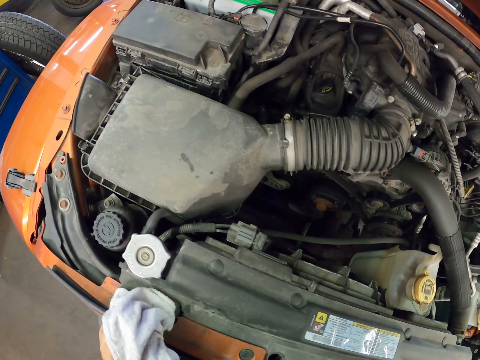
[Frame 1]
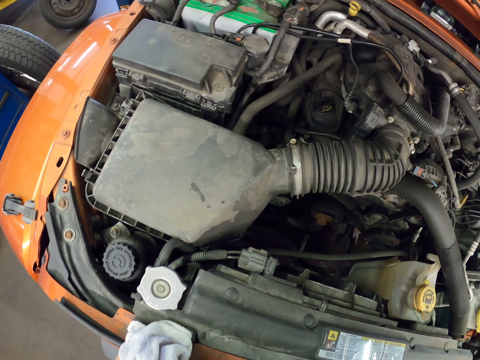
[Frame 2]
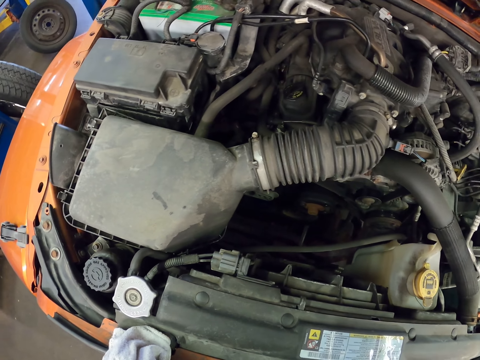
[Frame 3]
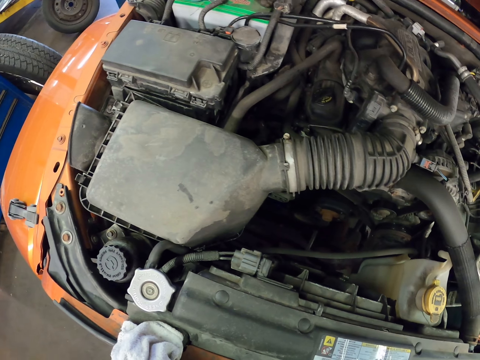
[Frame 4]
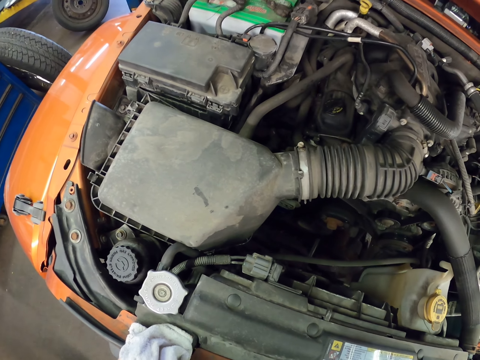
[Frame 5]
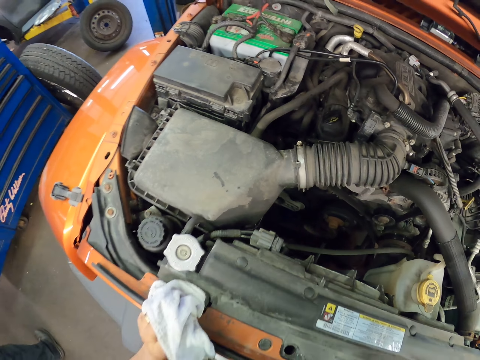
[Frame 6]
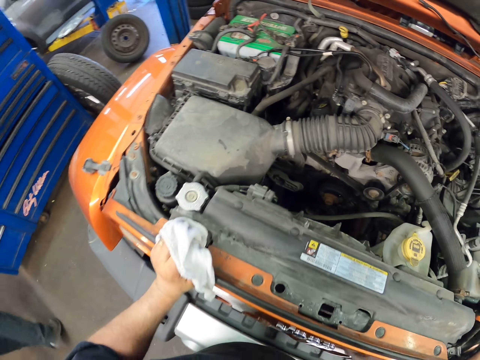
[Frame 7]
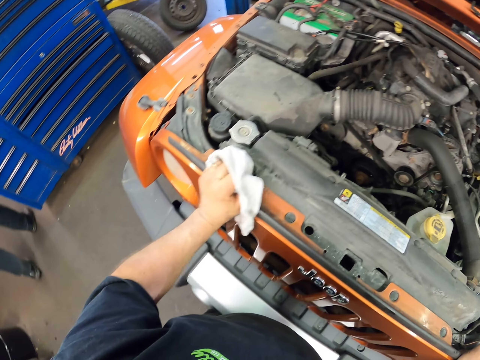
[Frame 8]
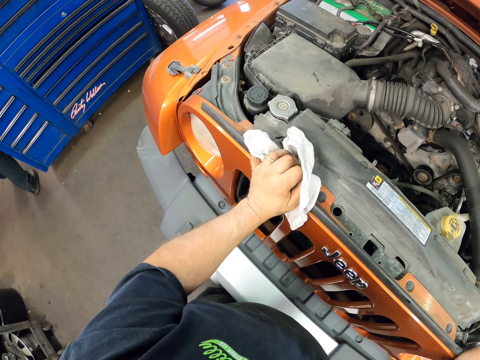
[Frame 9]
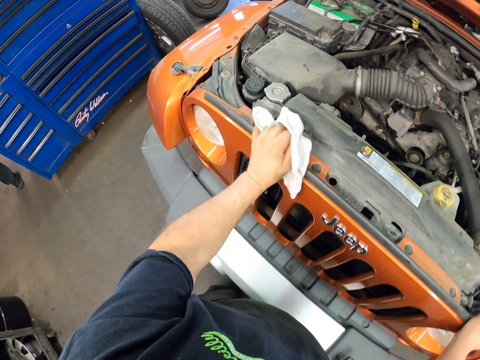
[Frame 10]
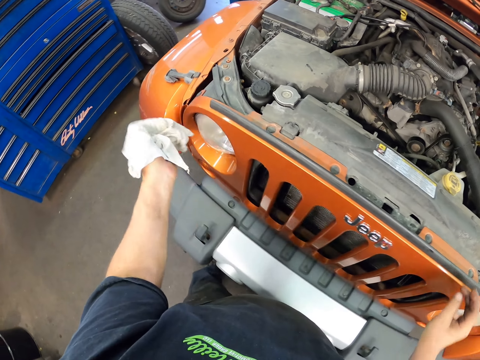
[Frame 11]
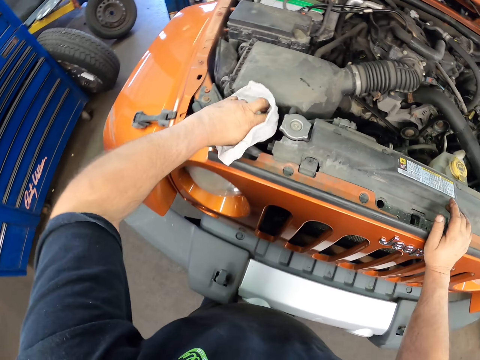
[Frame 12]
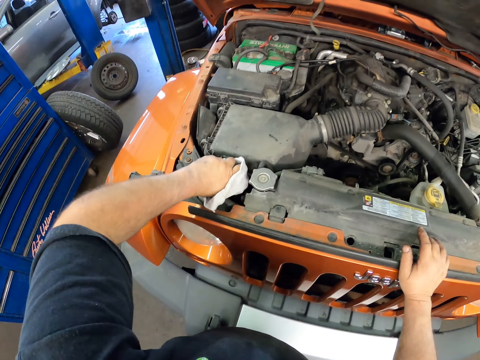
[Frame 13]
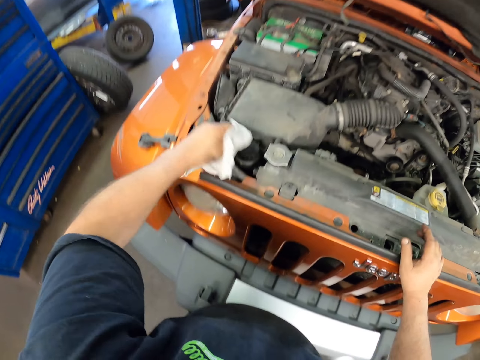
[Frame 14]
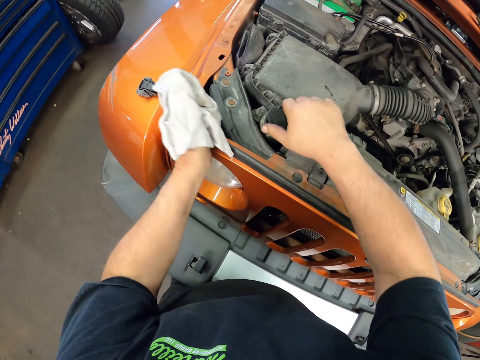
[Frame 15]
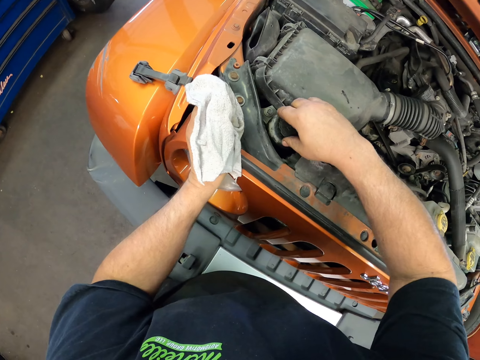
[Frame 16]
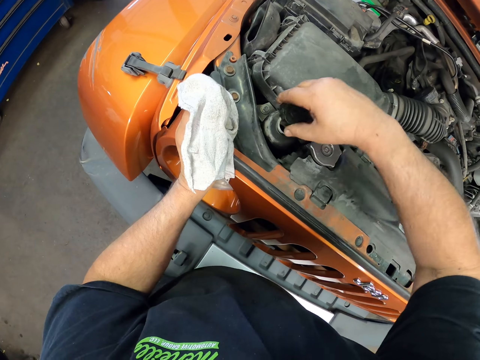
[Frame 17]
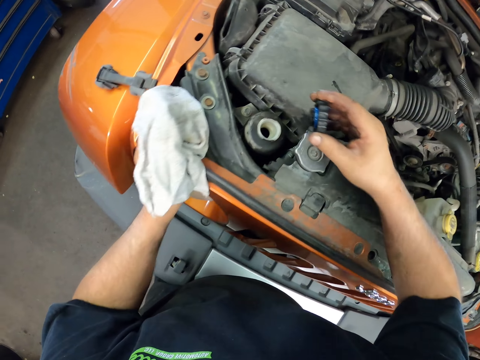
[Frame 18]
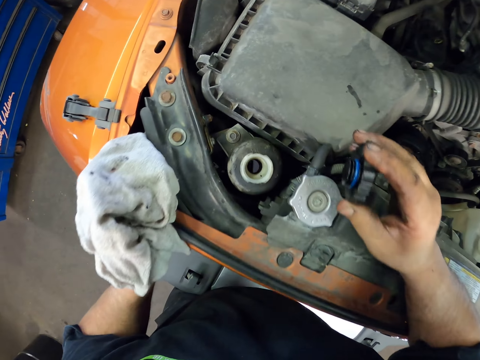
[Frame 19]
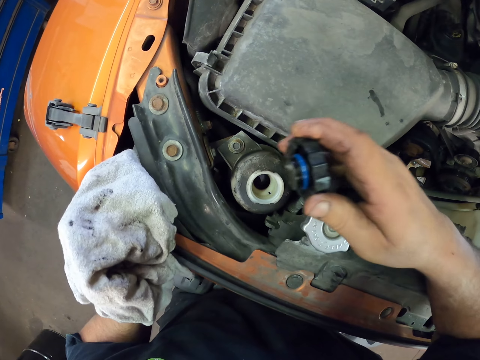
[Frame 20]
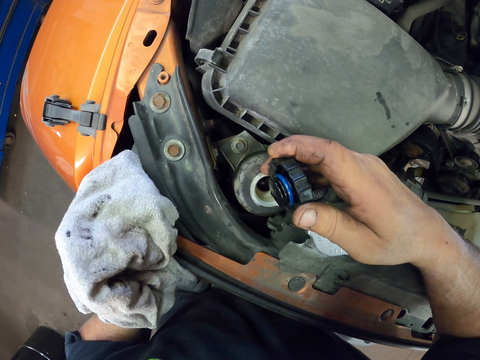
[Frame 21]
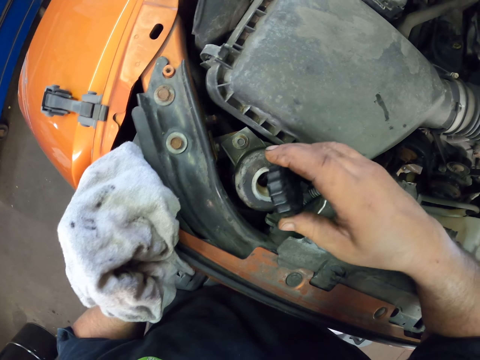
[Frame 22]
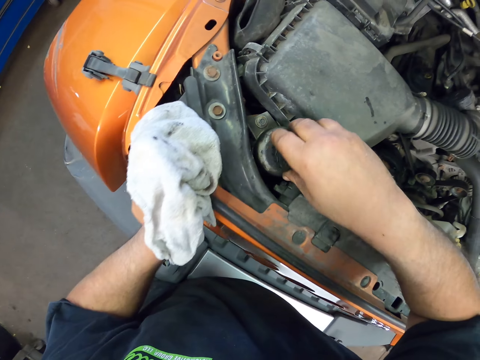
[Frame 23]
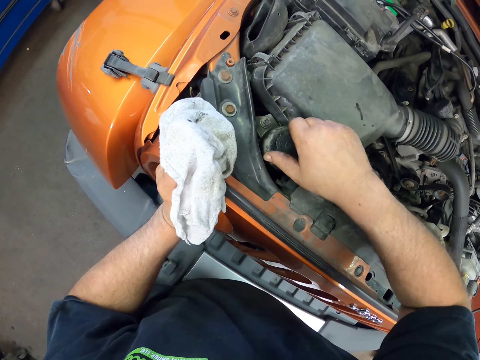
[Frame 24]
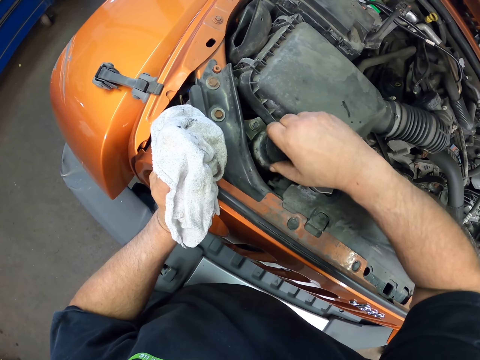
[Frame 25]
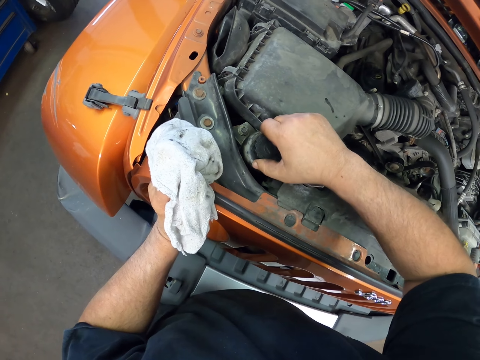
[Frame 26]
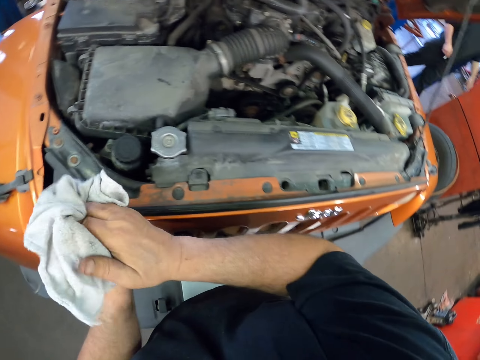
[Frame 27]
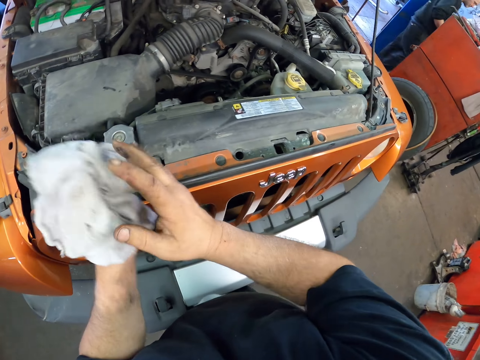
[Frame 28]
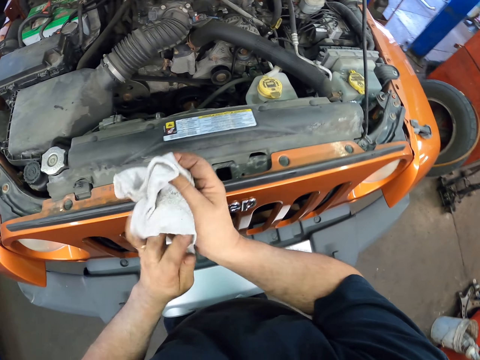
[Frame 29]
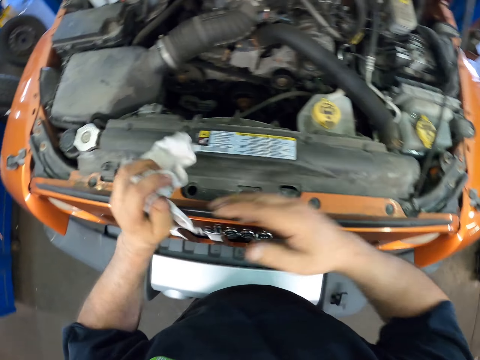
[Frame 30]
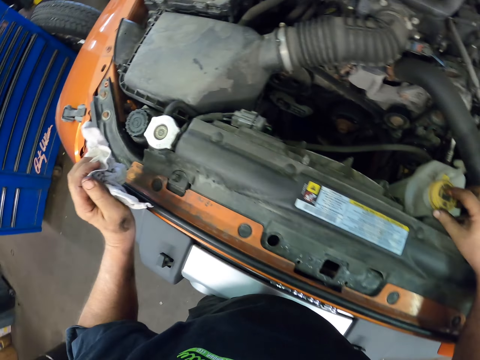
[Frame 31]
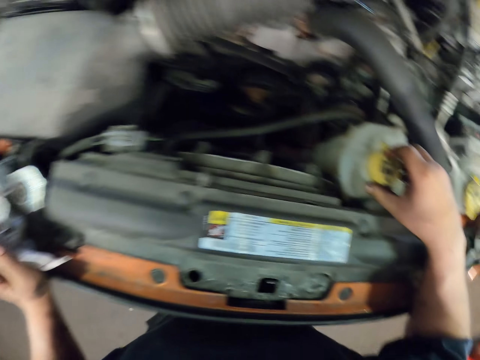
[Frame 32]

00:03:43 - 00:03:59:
The camera wearer stares around. A person walks around. The camera wearer wipes the car. They open the diesel tank at the bonnet. They remove the lid. They stare at the lid. They close the diesel tank. They wipe hands.

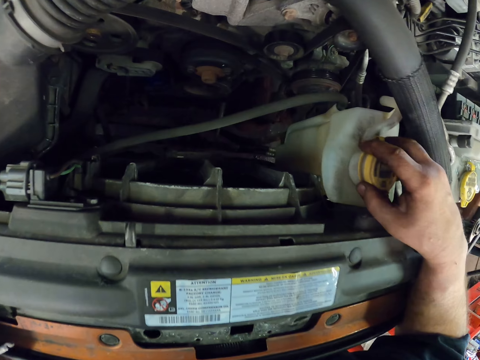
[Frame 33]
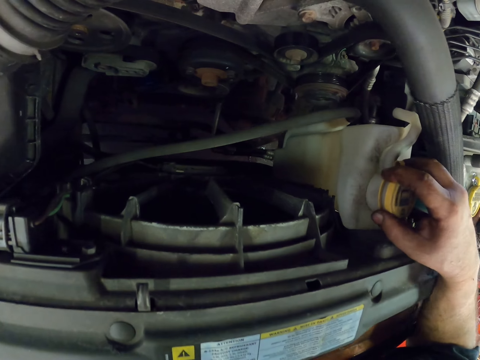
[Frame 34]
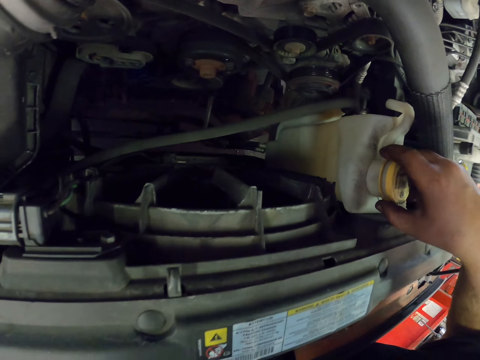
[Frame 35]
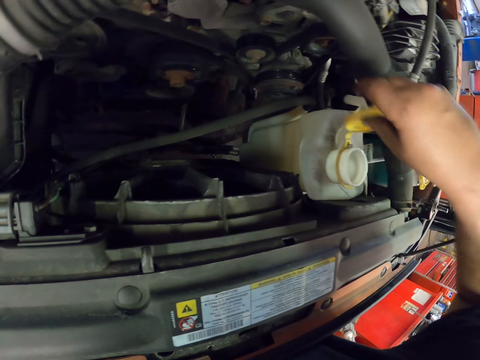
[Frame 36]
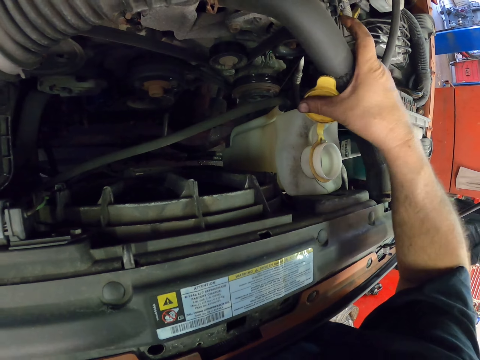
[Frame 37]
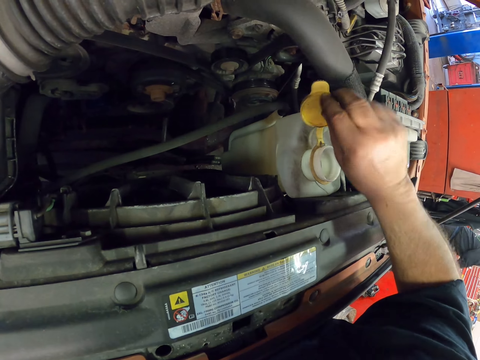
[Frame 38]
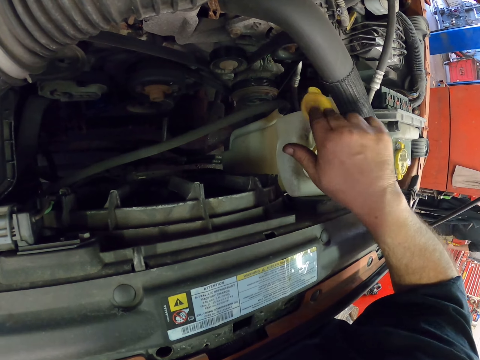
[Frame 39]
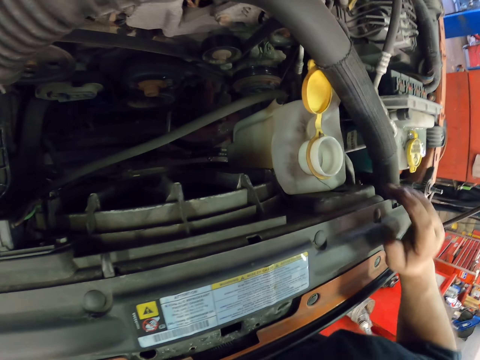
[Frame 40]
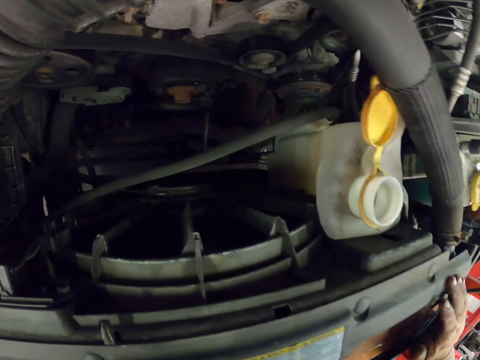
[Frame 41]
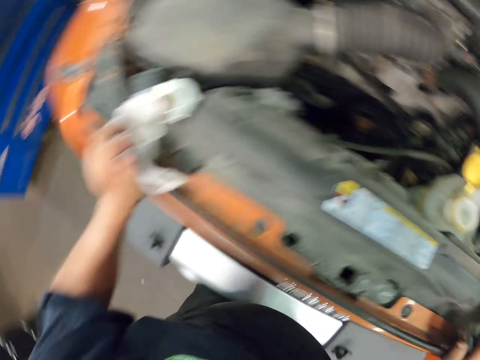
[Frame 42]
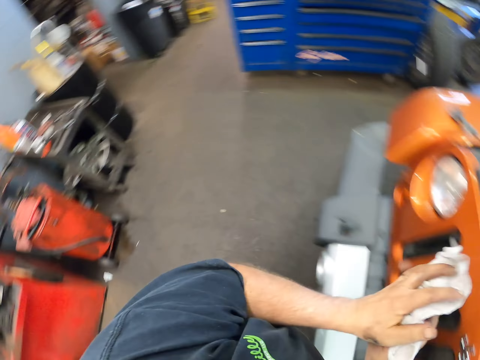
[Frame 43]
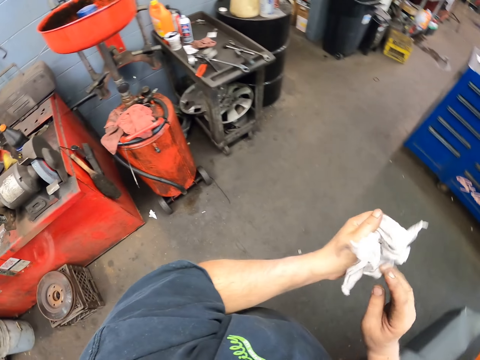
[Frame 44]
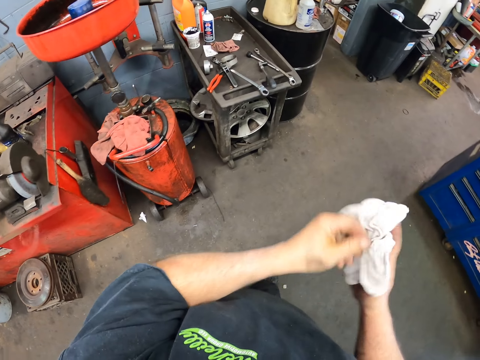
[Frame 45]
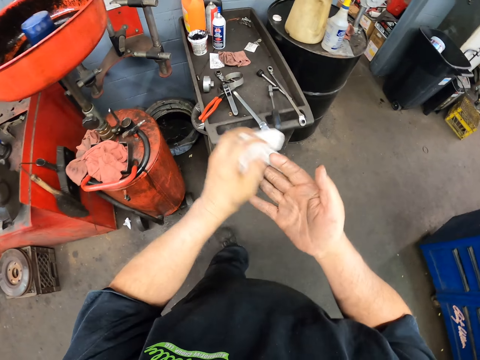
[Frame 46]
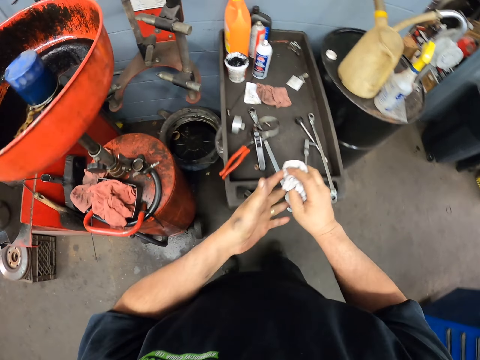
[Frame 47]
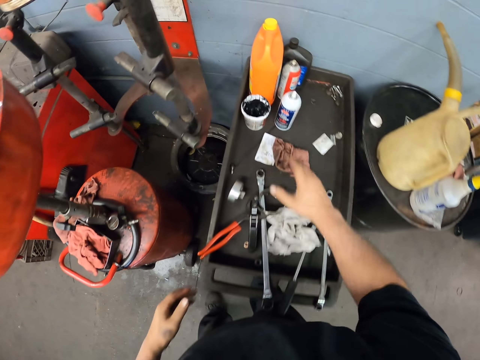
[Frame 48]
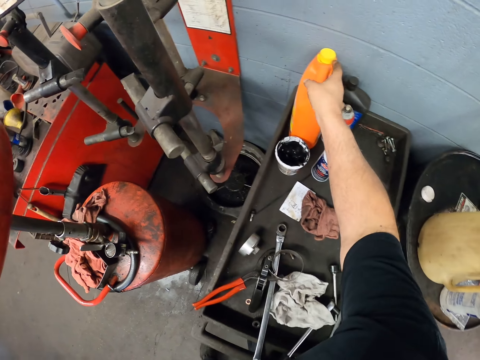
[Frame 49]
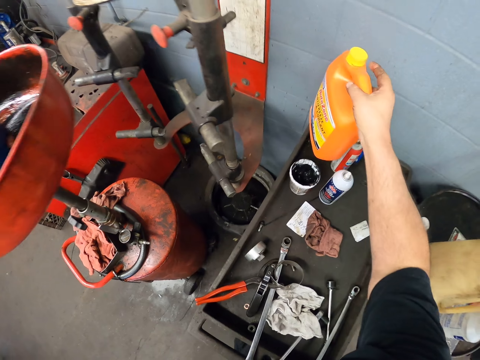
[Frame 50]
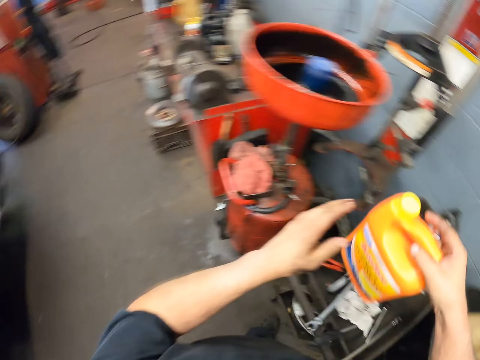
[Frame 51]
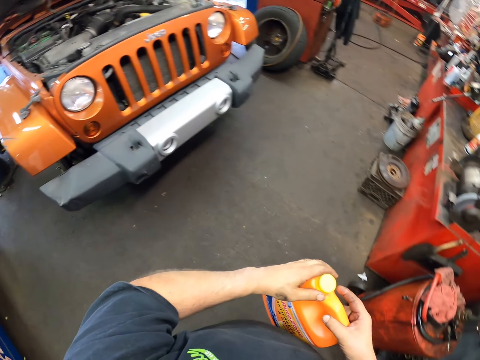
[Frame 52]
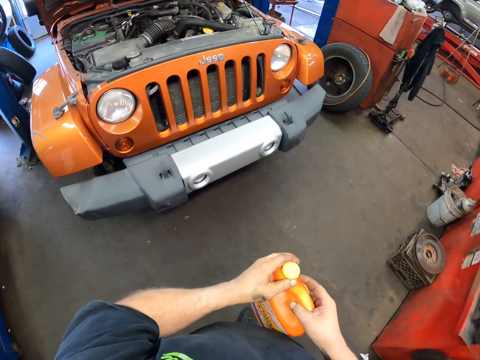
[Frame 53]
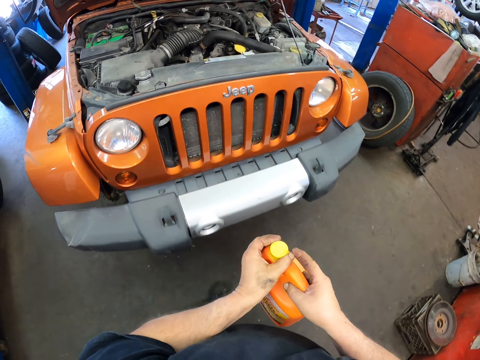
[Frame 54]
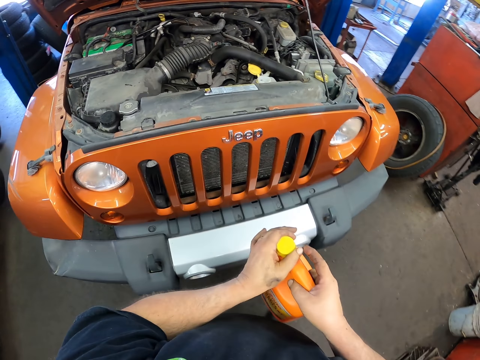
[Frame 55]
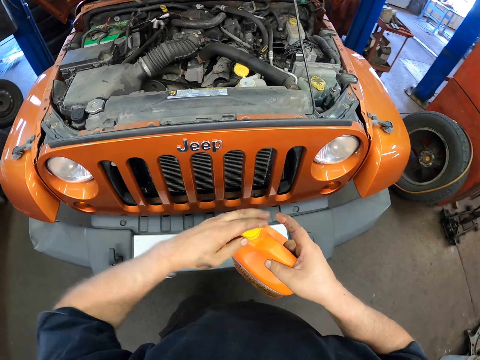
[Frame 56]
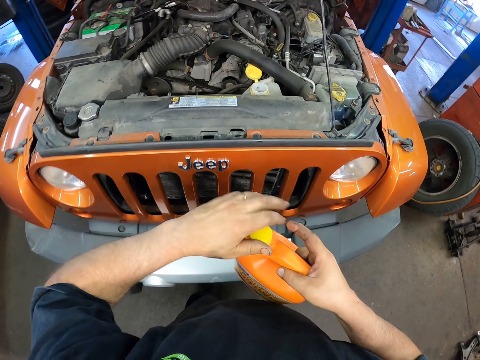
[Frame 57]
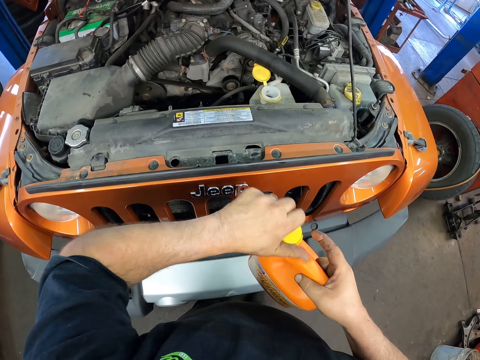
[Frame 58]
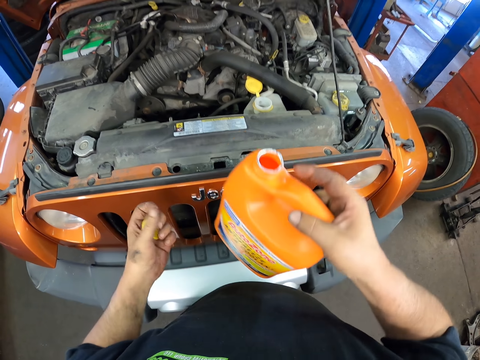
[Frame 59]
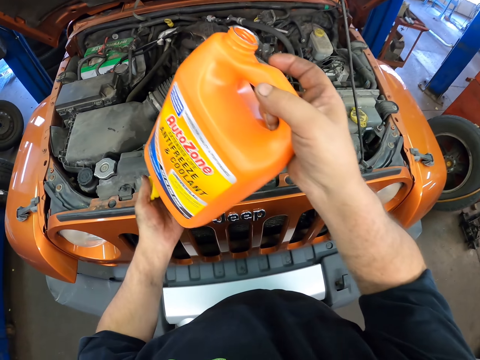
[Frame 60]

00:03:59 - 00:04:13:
The camera wearer opens the antifreeze and coolant tank. They move a jerrican with the left hand. They wipe hands. They walk around. They put the wiping cloth down. They pick up the antifreeze and coolant liquid or jerrican. They hold the jerrican with the left hand. They walk around. They open the antifreeze and coolant bottle.
